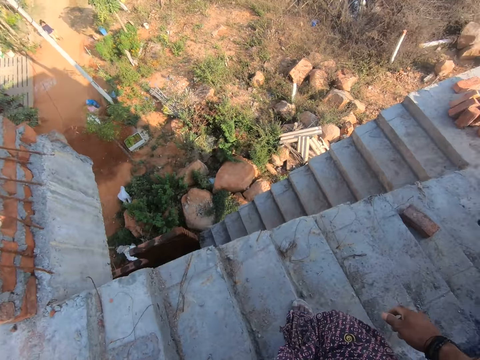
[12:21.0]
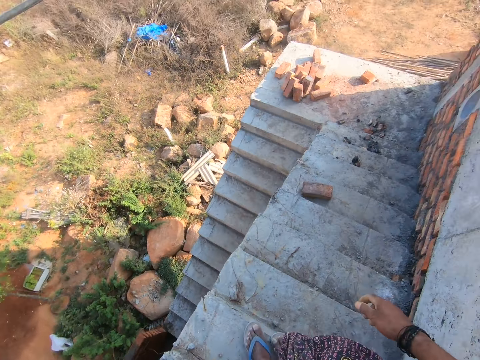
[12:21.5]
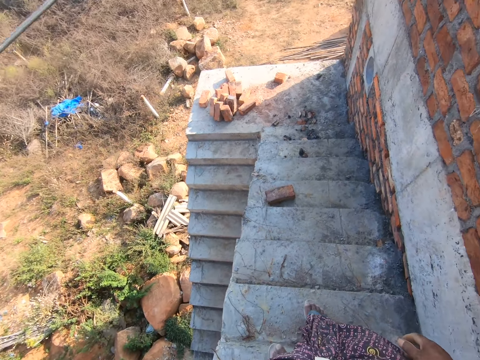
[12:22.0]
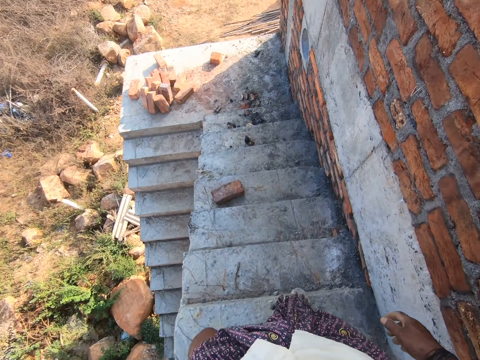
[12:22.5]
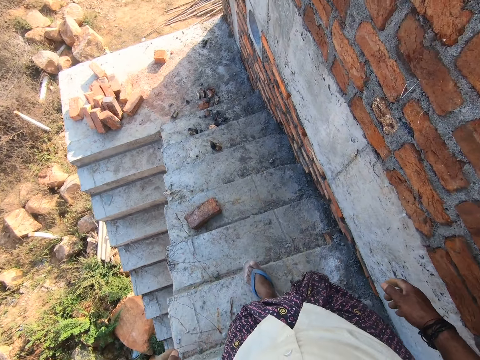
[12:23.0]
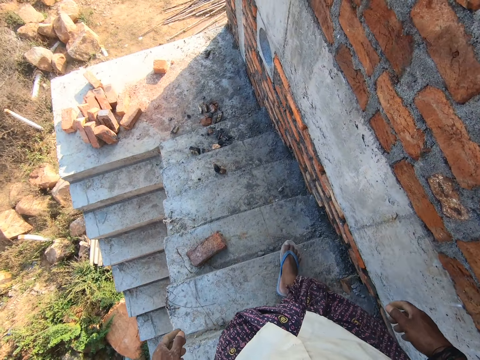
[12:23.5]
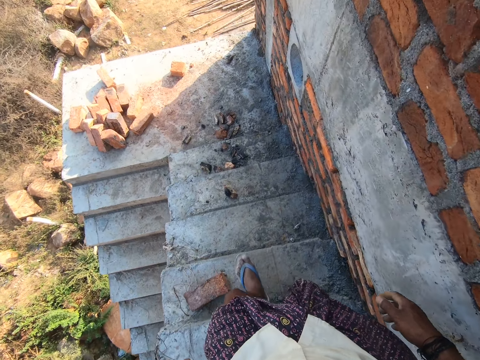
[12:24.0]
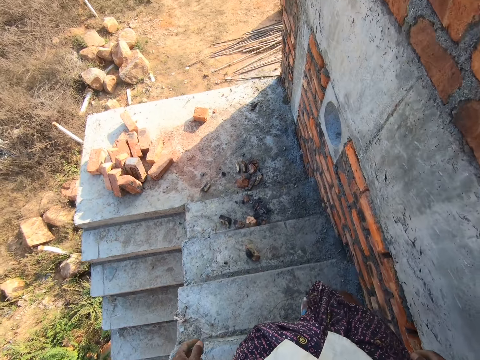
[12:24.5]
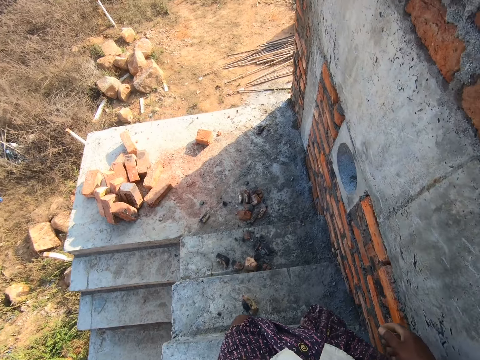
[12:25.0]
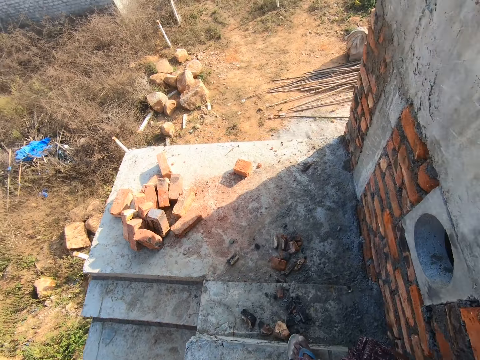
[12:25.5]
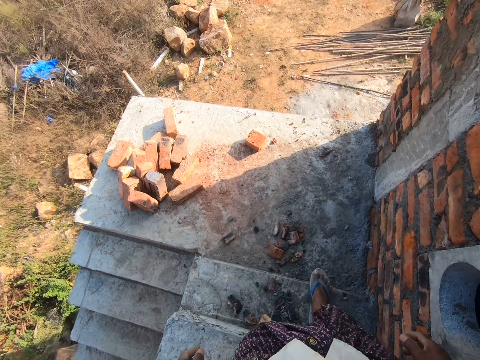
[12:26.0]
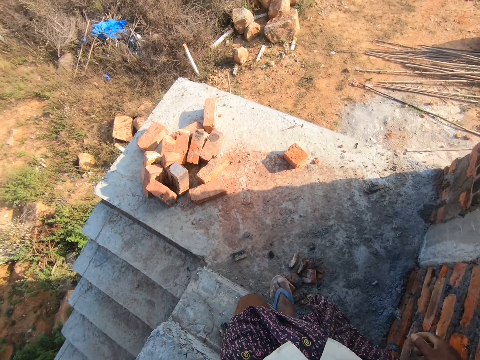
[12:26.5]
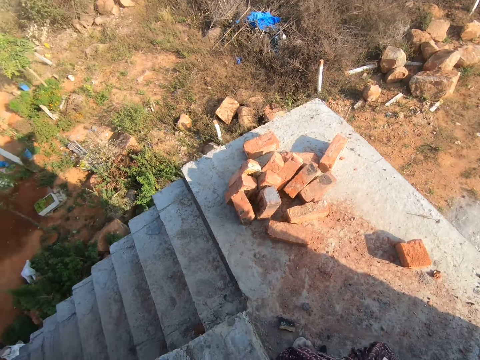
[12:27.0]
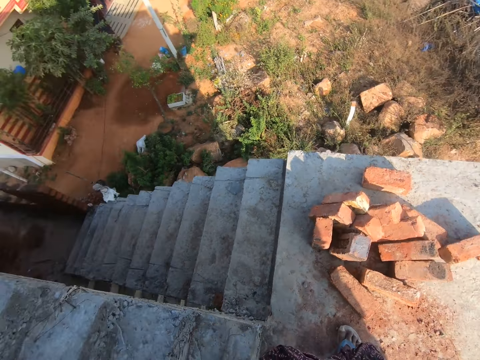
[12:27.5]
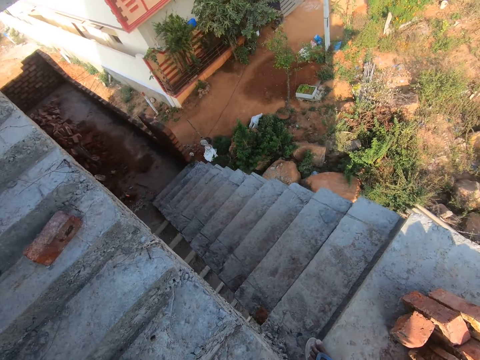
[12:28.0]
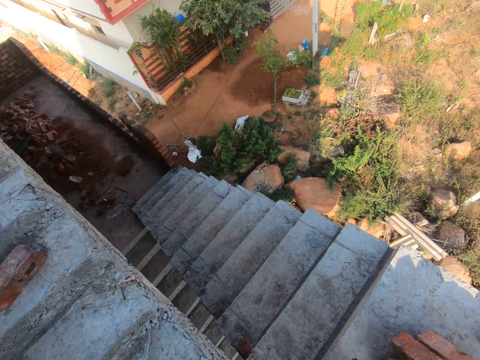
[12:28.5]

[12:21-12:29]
The camera wearer walks down the stairs.

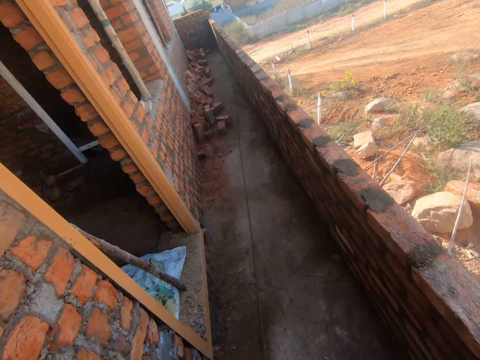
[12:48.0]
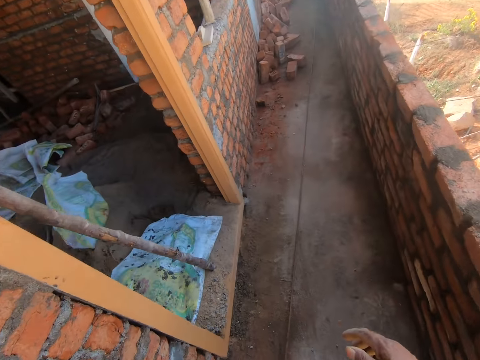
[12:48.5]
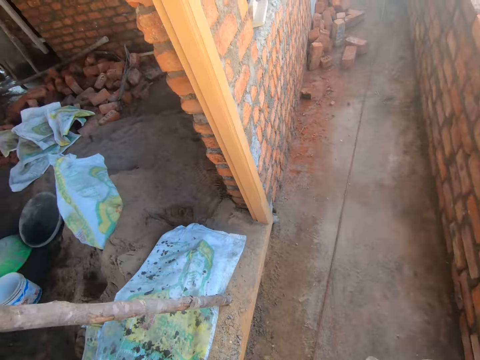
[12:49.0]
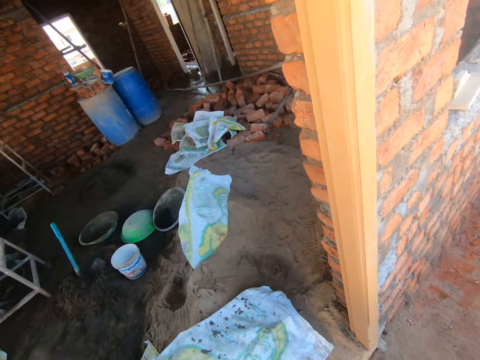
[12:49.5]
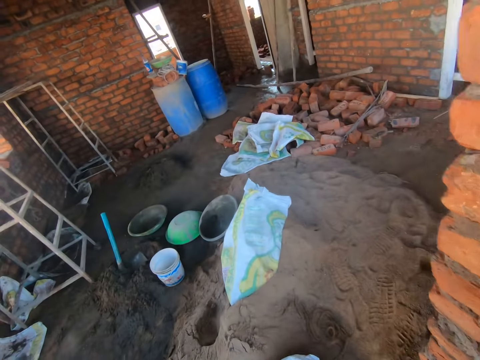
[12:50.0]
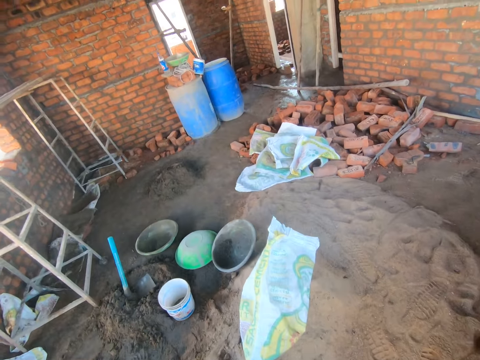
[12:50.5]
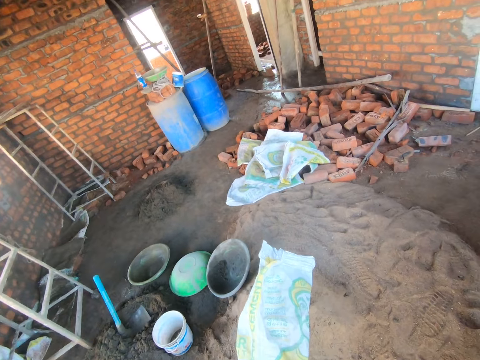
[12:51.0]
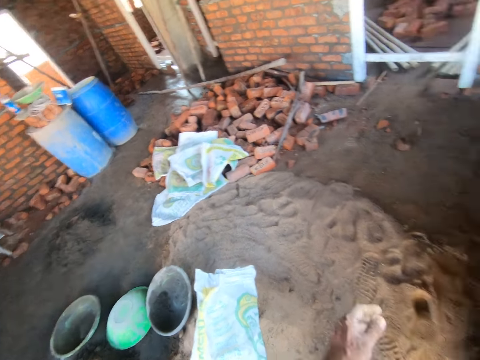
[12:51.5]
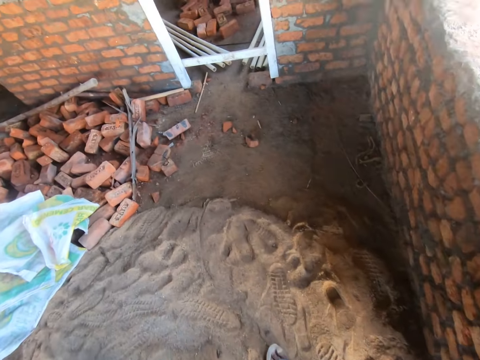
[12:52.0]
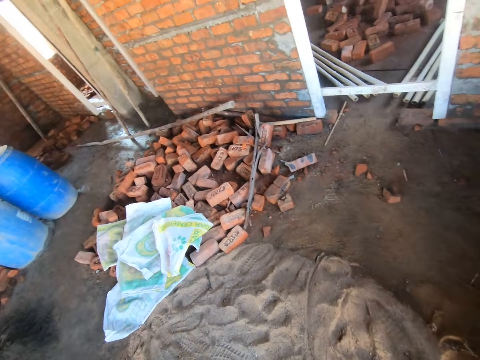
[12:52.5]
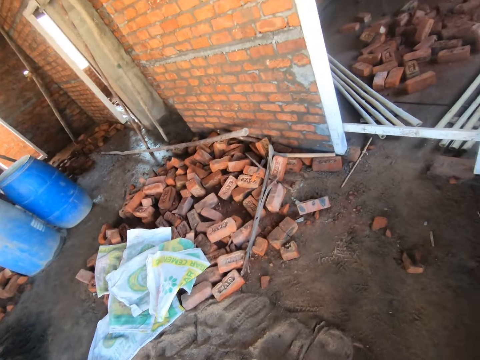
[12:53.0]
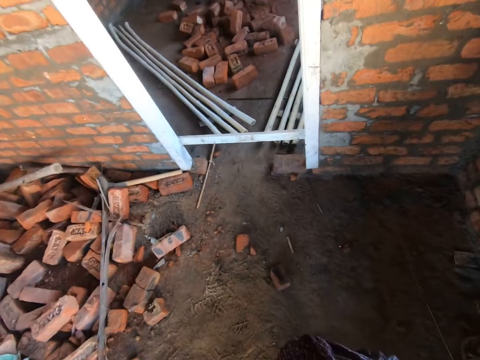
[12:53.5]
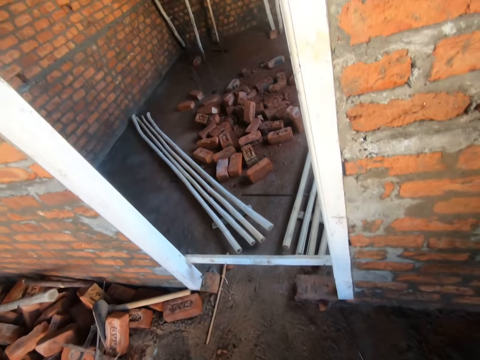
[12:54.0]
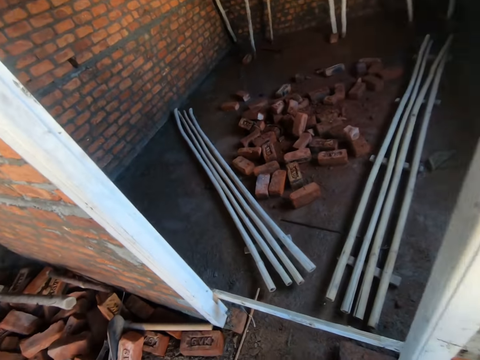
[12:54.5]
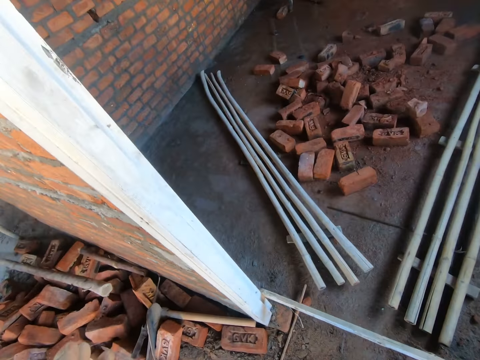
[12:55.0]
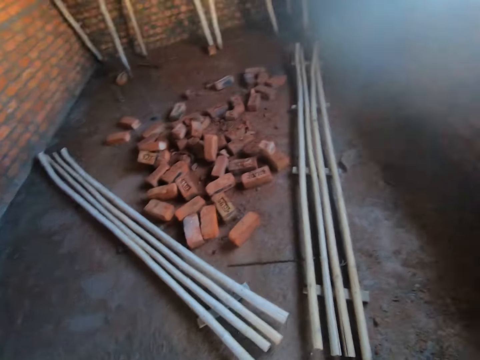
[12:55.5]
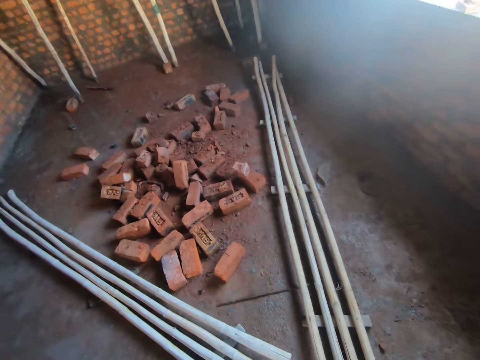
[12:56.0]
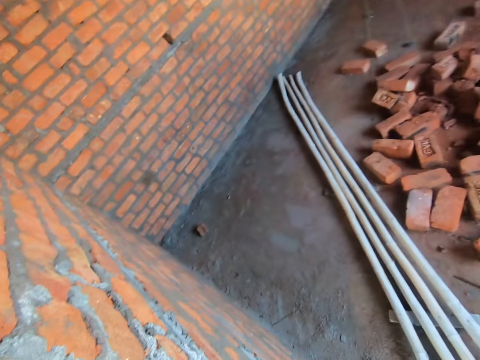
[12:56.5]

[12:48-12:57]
The camera wearer walks into a room. They lift the left hand. They look at the room.

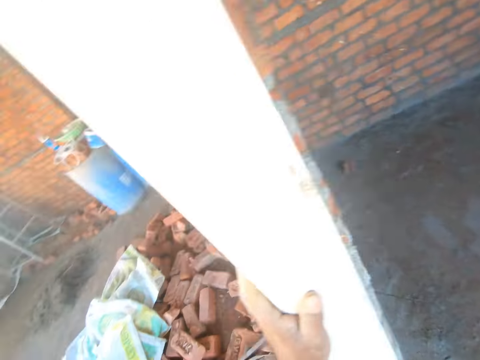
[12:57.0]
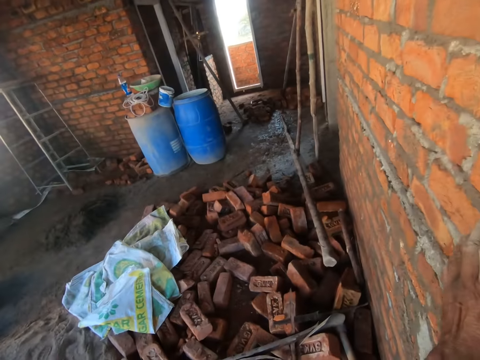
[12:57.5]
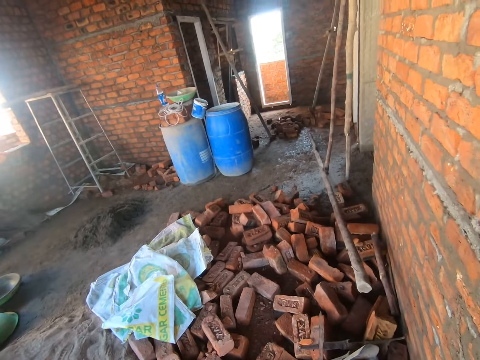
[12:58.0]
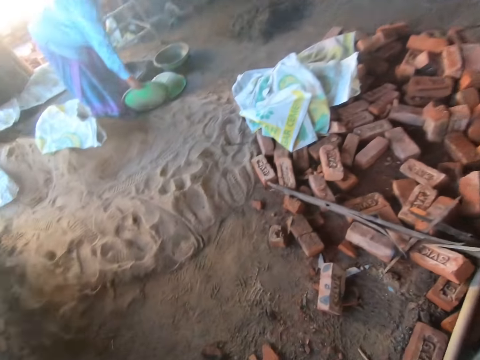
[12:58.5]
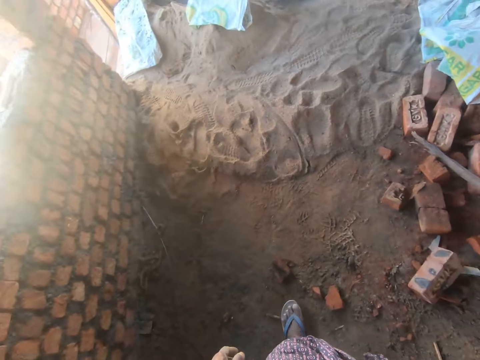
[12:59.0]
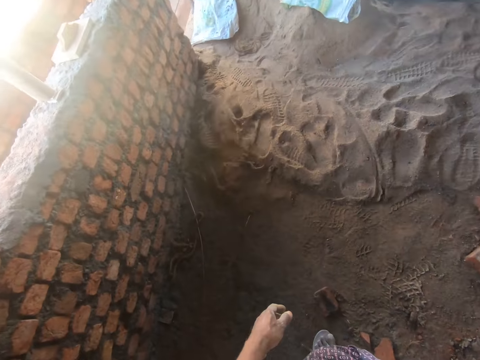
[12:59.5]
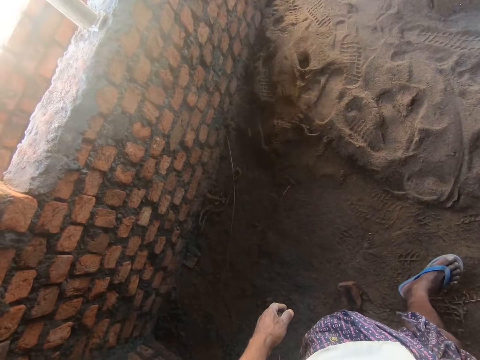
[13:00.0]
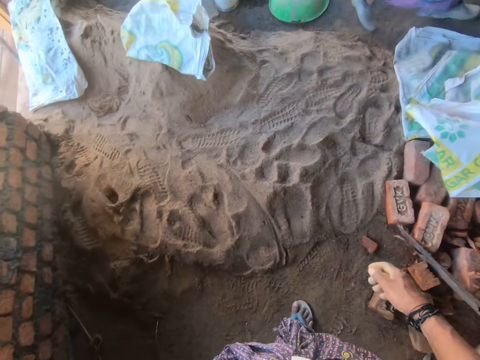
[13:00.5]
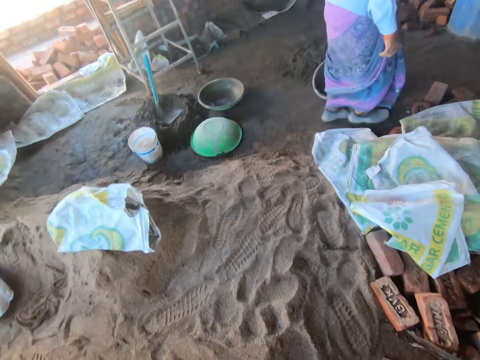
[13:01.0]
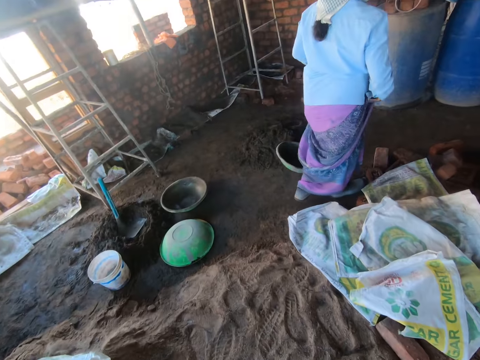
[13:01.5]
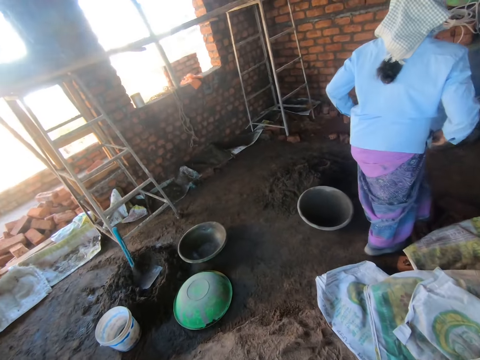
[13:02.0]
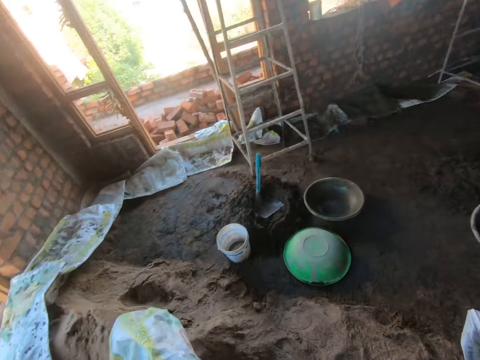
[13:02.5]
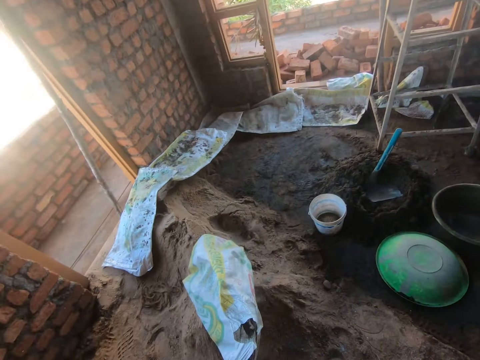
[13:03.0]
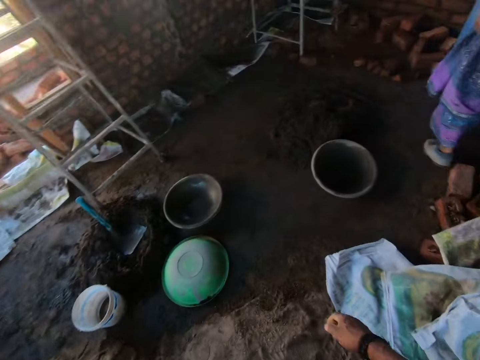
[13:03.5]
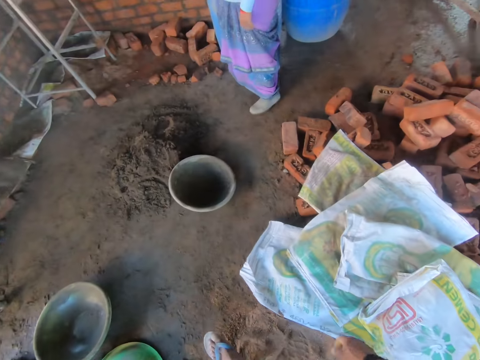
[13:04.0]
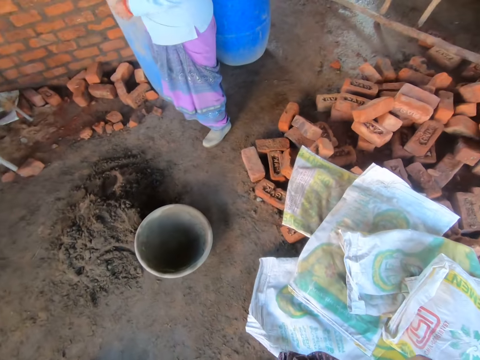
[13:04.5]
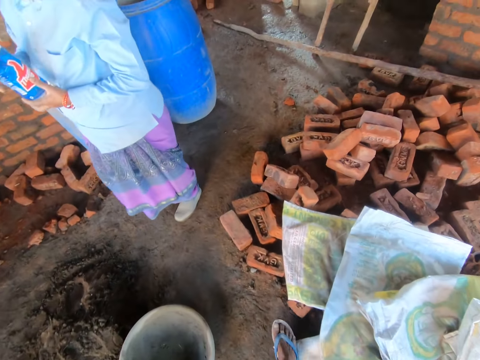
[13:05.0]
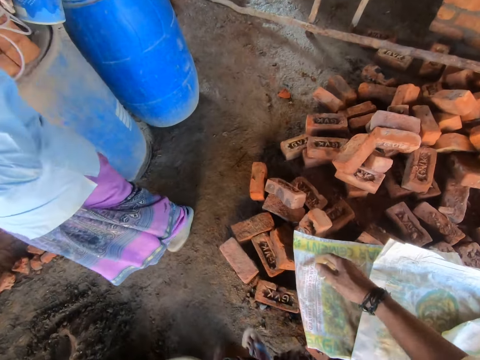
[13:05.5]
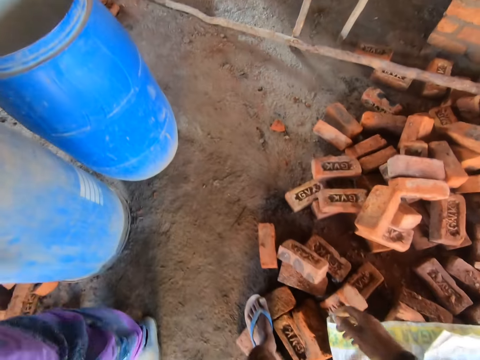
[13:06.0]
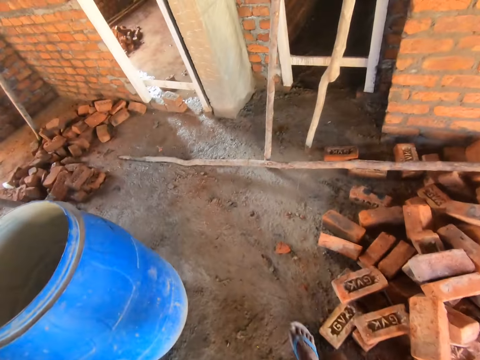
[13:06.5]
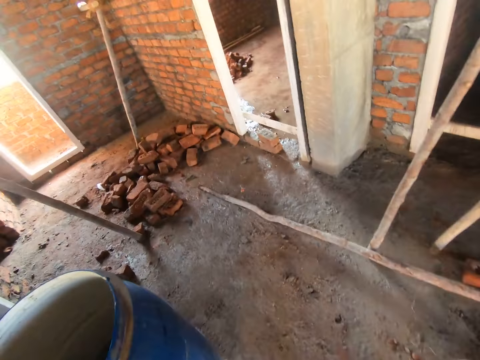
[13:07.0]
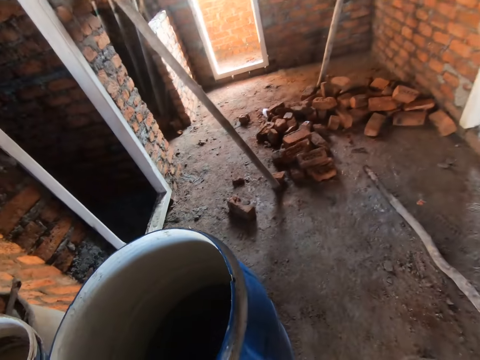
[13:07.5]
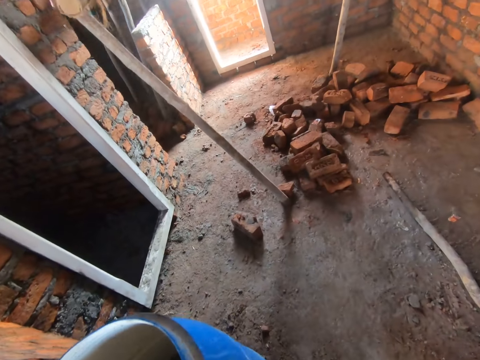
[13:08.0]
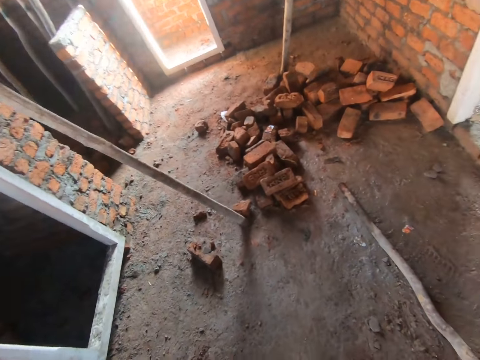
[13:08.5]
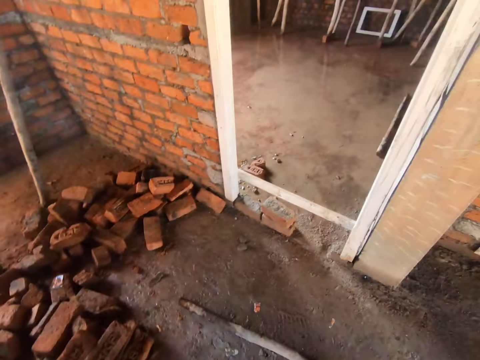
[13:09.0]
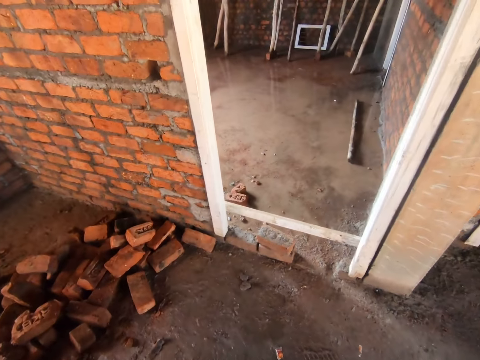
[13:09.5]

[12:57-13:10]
The camera wearer holds on the wall. They move around. A person holds a bottle.
